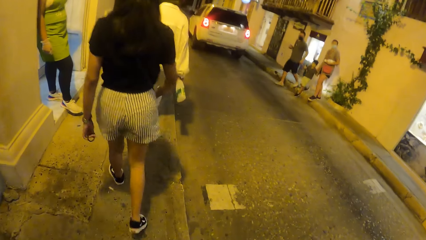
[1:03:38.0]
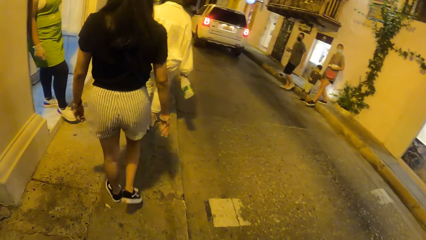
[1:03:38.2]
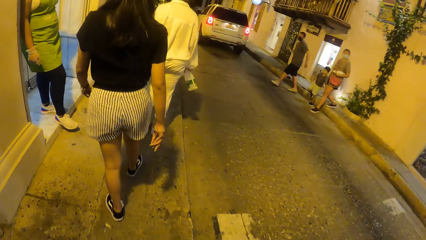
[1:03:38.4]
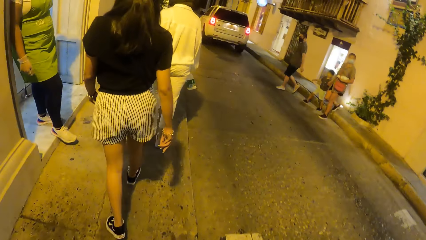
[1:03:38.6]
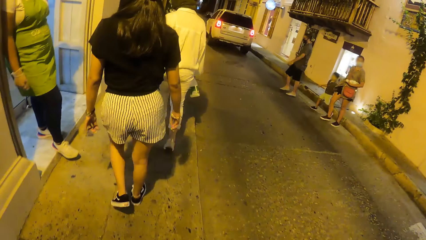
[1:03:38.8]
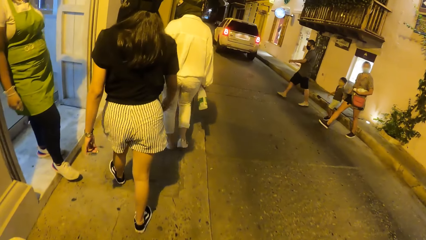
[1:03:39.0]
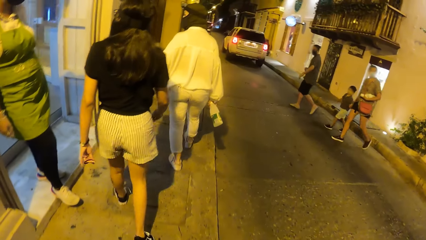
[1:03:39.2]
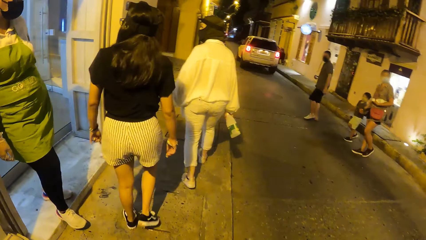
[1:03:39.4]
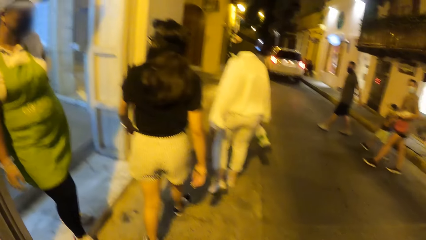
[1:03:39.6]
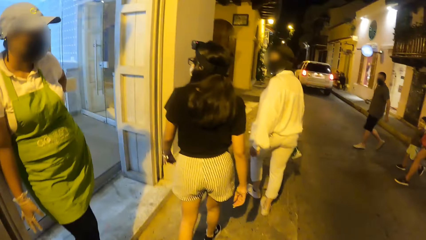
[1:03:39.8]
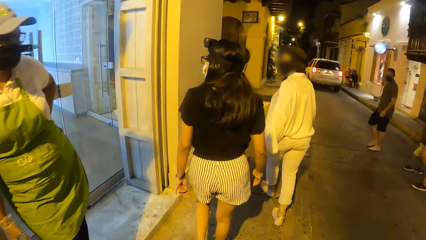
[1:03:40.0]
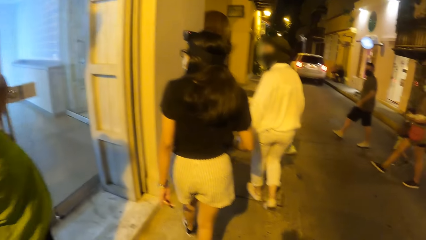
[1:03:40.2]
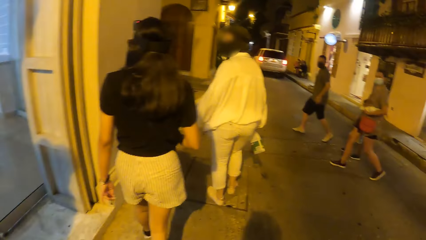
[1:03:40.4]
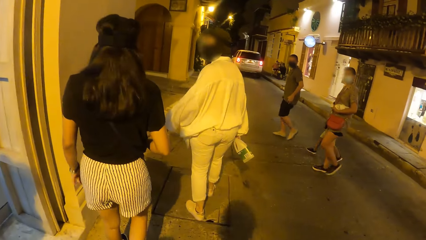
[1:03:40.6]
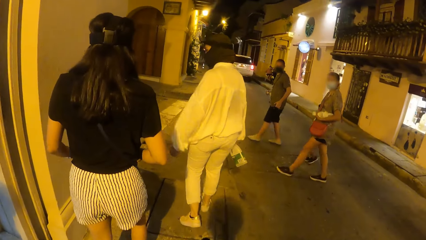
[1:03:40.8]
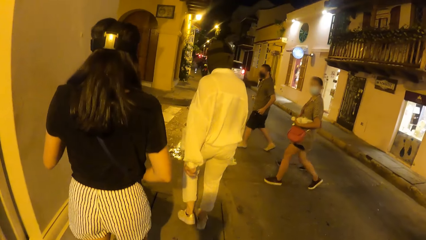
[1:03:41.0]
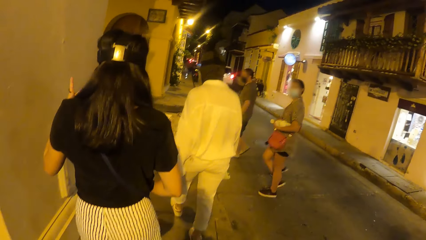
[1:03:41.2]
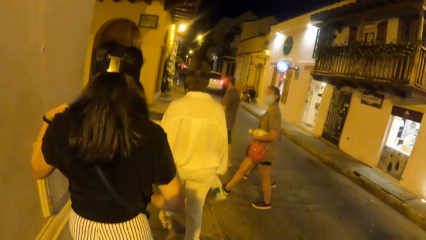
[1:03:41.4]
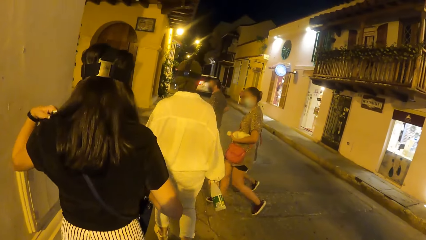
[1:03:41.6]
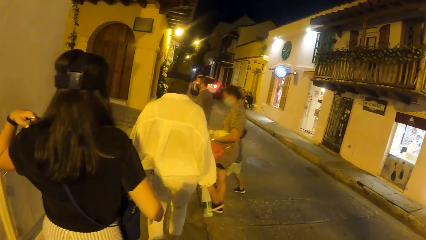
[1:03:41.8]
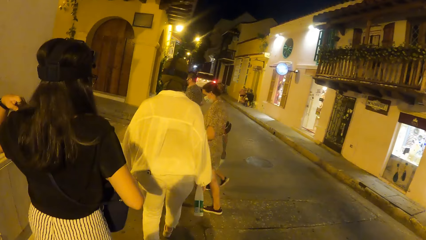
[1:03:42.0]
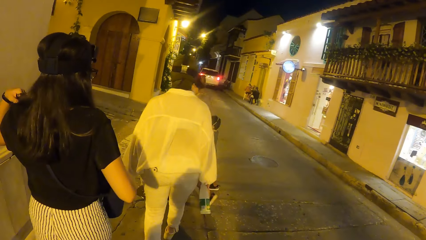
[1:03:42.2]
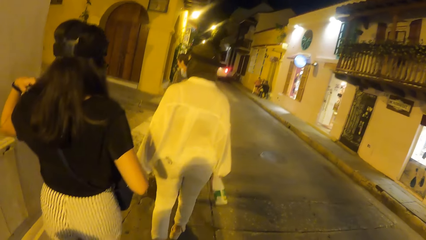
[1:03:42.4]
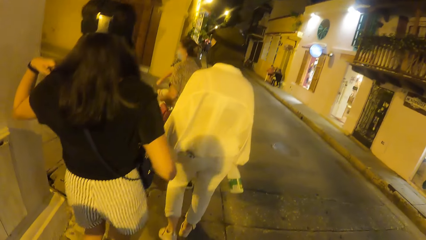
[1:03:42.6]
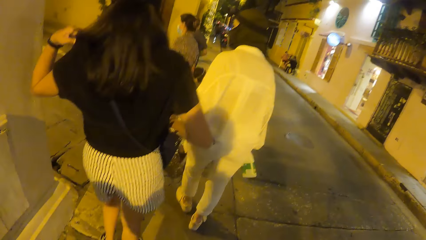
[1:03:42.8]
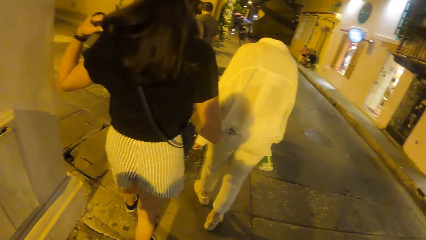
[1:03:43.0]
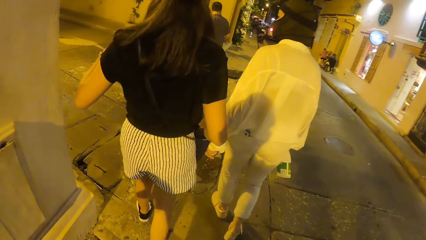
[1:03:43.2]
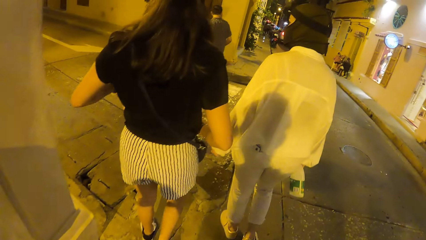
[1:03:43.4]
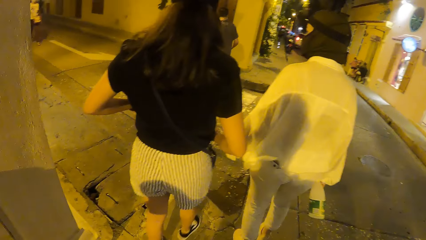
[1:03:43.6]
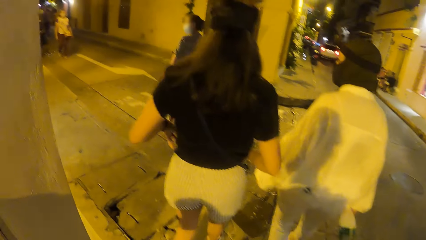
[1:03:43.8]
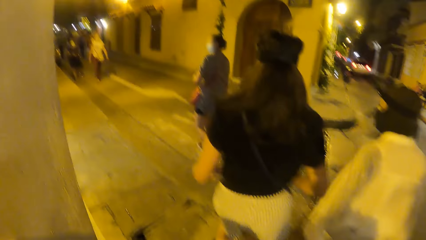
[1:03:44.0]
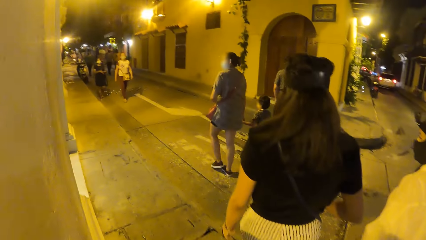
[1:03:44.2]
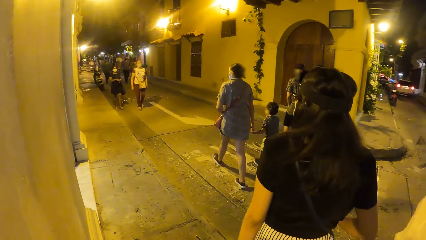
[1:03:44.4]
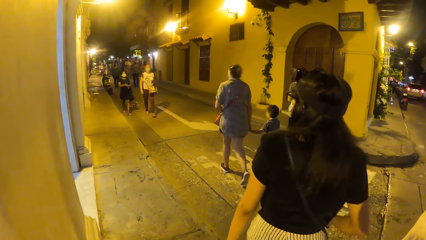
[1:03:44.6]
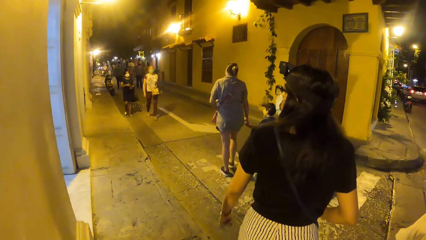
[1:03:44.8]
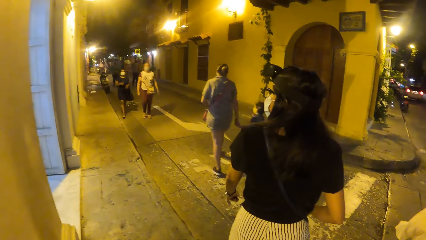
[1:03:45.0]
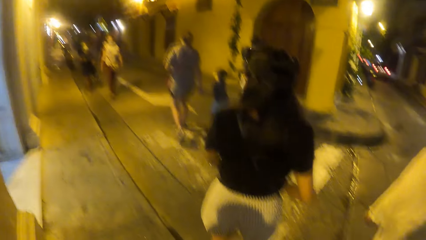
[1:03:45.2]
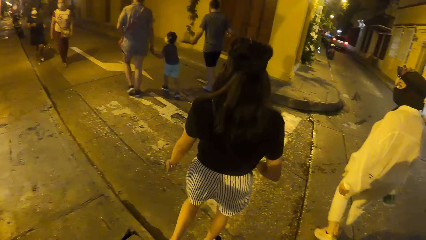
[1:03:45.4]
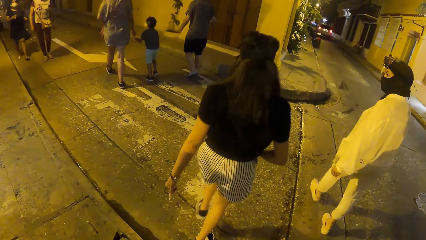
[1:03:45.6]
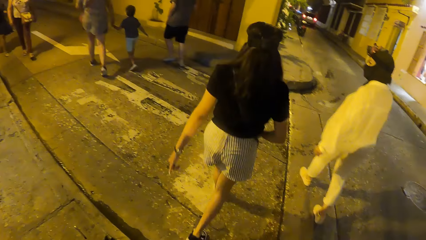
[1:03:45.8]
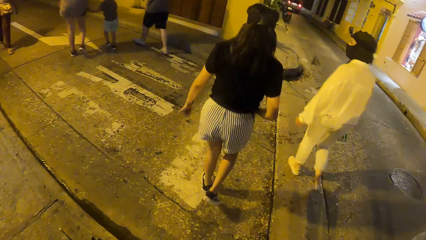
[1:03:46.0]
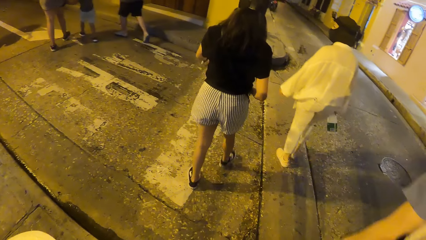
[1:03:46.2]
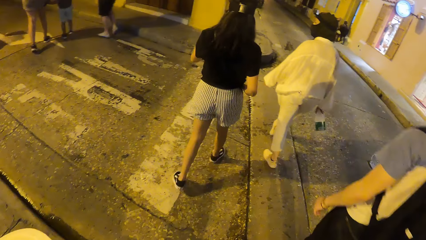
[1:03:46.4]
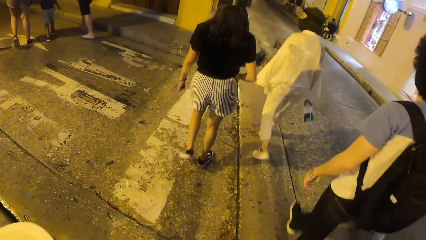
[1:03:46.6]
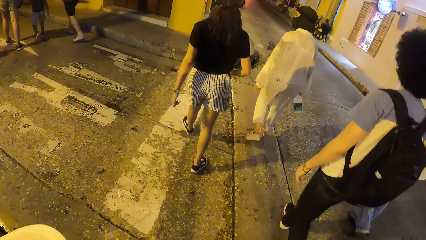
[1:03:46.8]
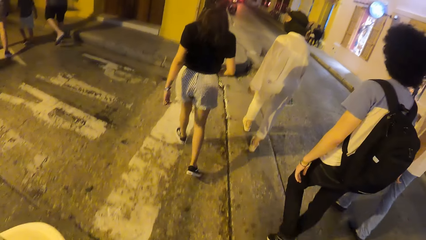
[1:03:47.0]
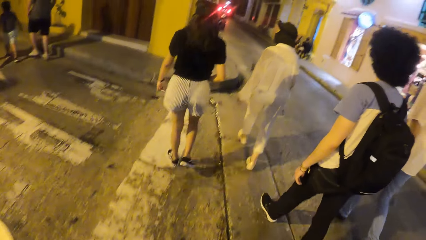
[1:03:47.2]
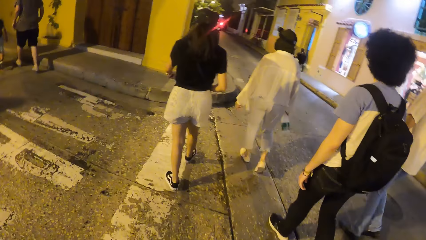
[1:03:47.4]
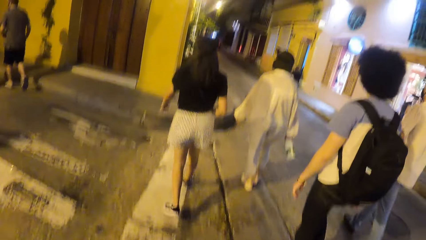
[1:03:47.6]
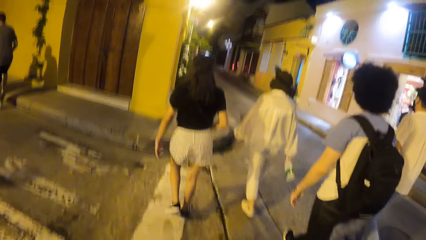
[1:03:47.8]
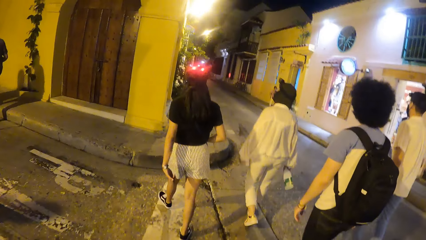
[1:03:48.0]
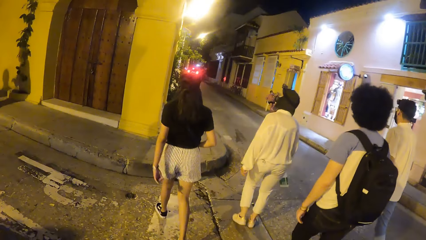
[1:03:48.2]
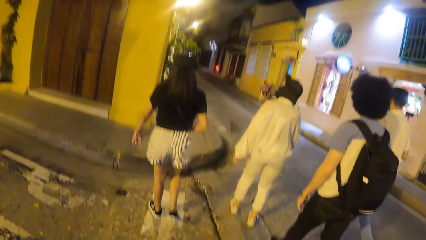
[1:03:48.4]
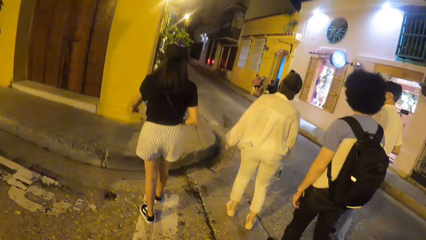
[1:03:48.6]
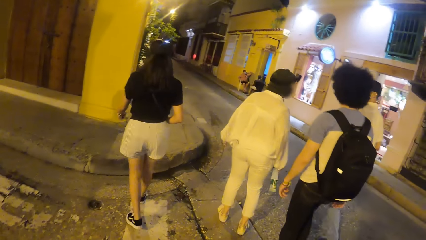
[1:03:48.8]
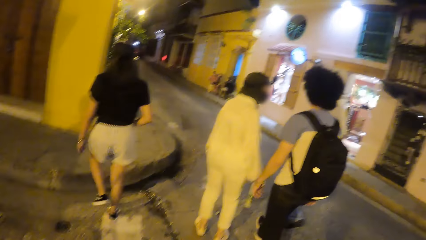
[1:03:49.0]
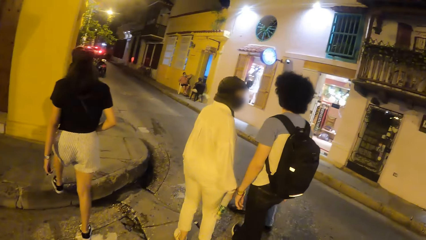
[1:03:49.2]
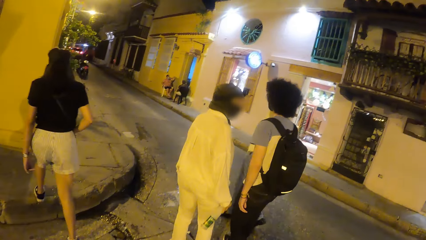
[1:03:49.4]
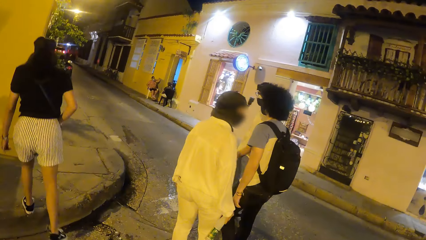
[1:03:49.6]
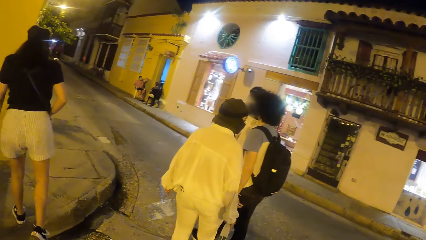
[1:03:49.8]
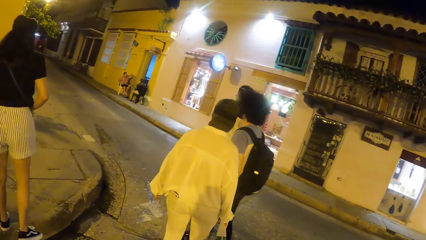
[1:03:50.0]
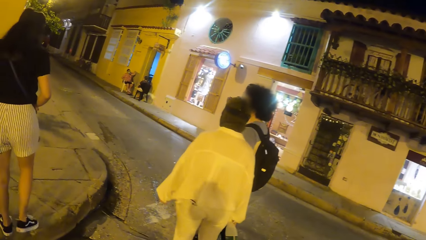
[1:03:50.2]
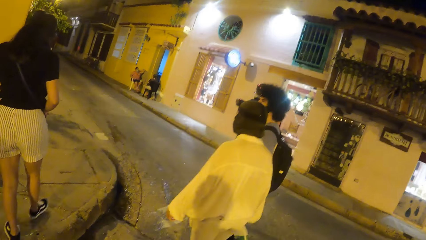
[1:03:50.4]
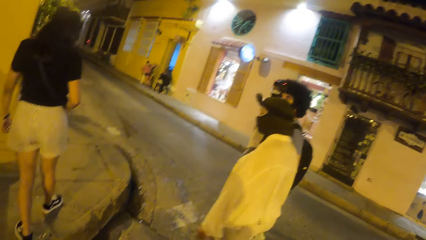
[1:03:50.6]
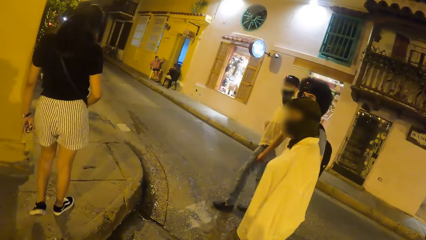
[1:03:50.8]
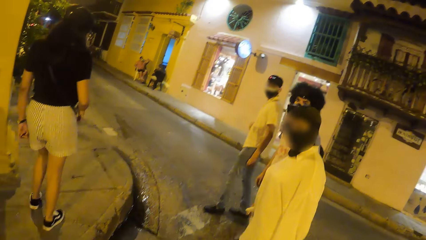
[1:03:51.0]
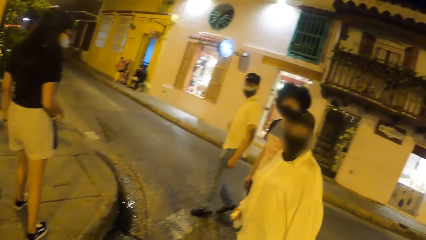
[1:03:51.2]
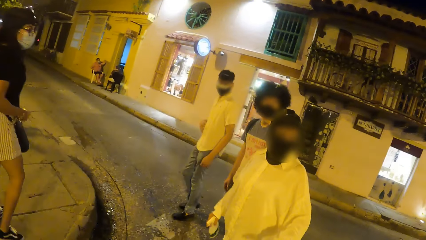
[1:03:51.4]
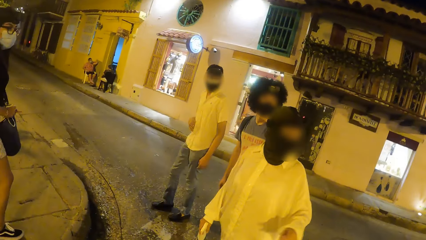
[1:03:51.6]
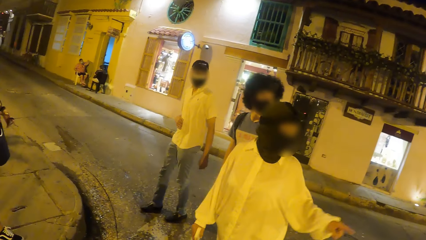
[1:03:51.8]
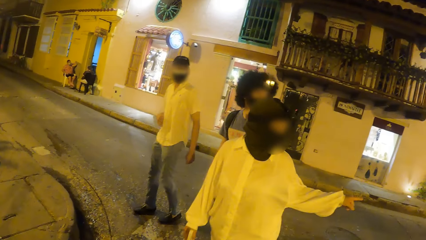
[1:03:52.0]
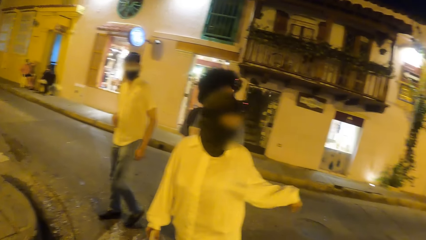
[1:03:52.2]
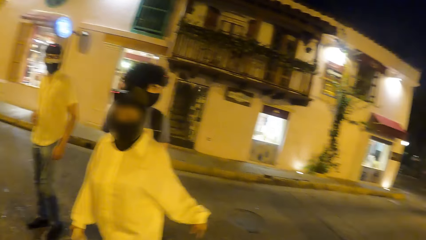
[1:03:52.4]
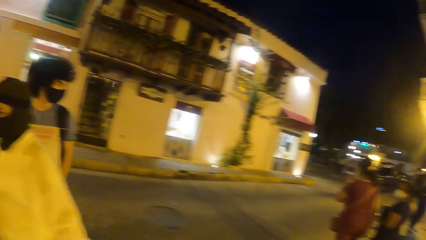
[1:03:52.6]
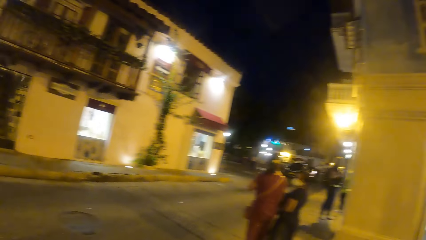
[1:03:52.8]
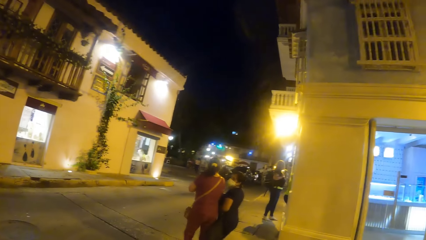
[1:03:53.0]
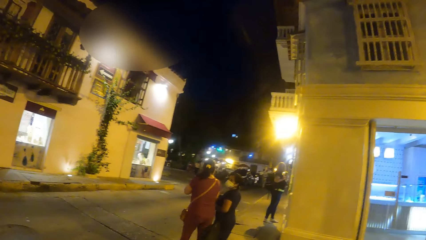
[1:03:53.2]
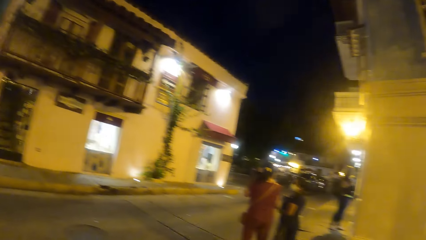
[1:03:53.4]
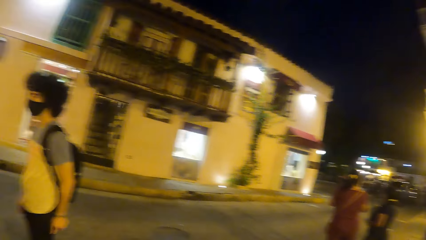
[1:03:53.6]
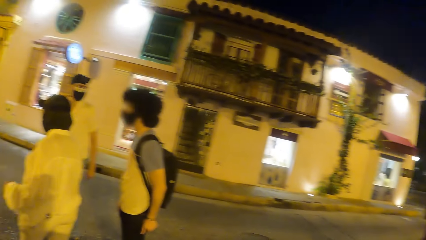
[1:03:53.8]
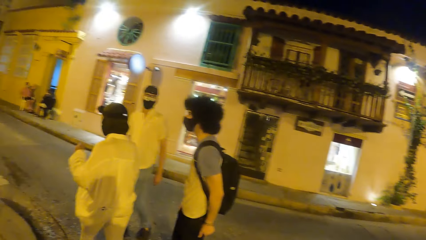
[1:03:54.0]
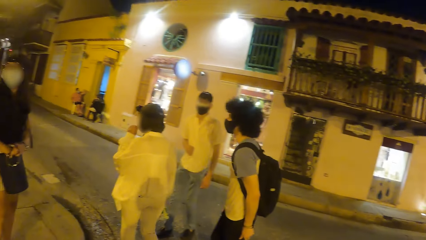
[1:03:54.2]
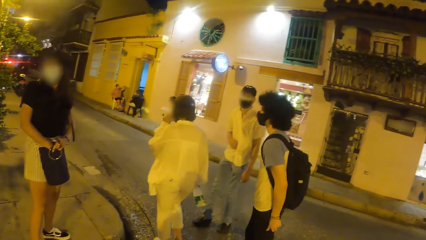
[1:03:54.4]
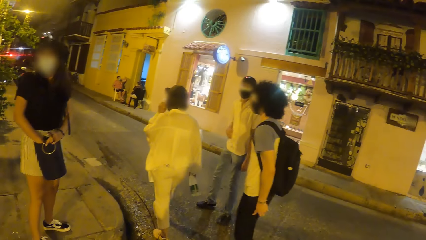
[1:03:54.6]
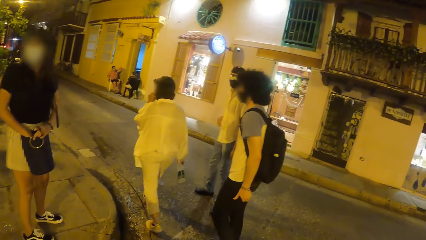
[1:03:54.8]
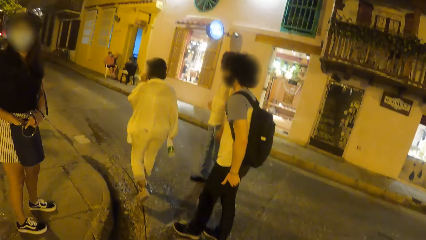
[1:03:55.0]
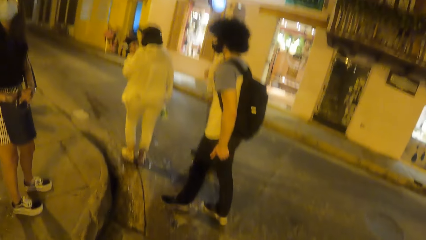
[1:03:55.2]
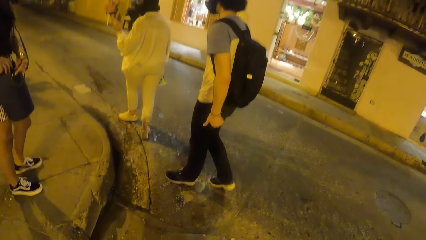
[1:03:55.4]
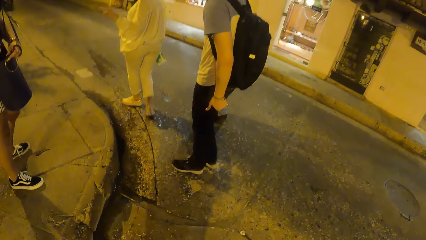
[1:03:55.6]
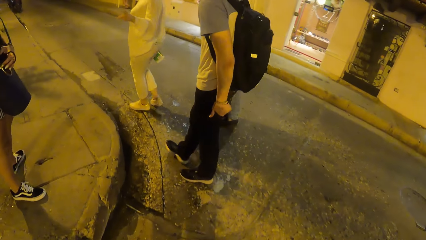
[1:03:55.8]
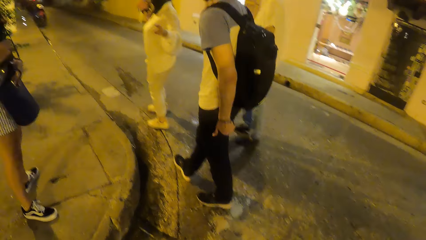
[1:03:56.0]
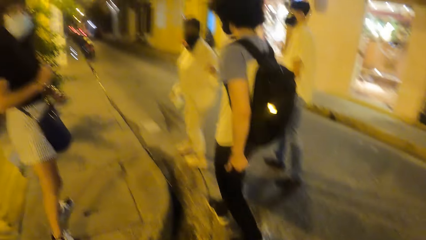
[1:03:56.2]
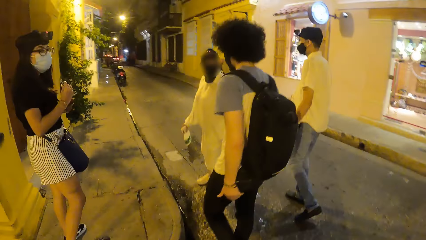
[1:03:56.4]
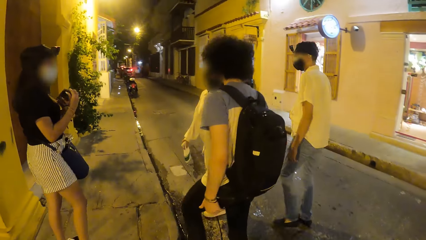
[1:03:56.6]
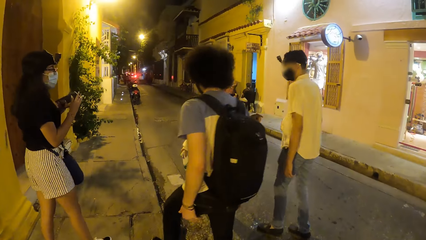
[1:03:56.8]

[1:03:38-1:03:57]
A woman walks past the camera wearer. A man, another woman and a baby walk across a road. The camera wearer walks on the pavement and looks around. Another man walks on the sidewalk. A third man walks on the sidewalk. The camera wearer walks on the road. They interact with a person. They interact with another person. They interact with a third person. The first person points a finger. The camera wearer turns around and looks around. They interact with a fourth person. The fourth person removes a phone on the bag.
